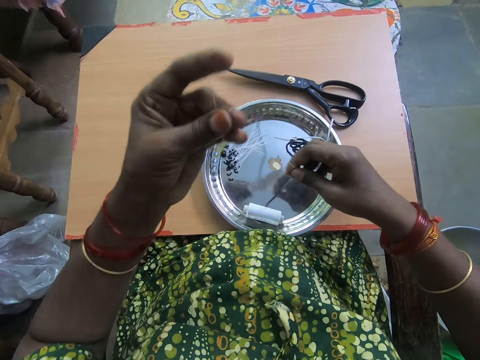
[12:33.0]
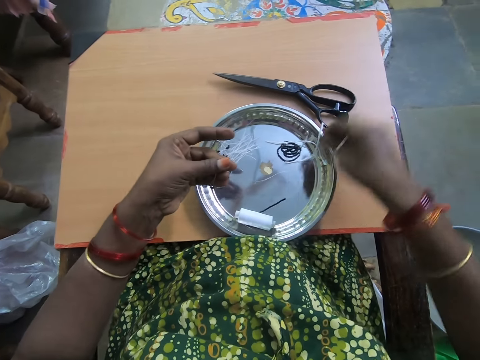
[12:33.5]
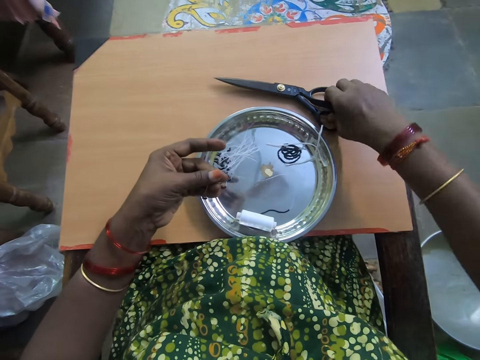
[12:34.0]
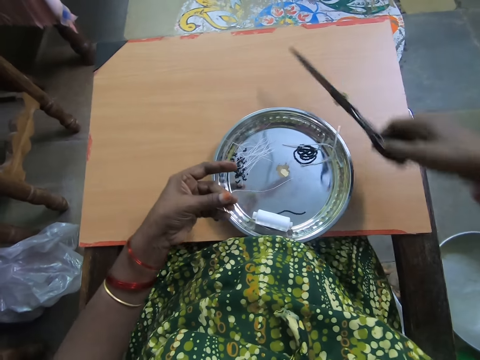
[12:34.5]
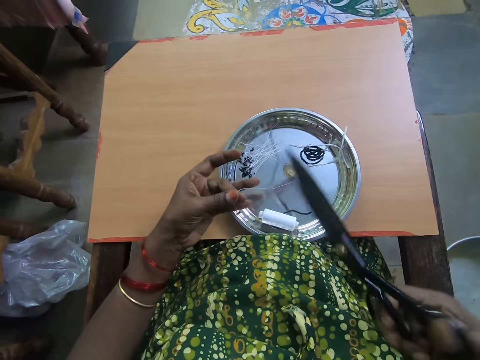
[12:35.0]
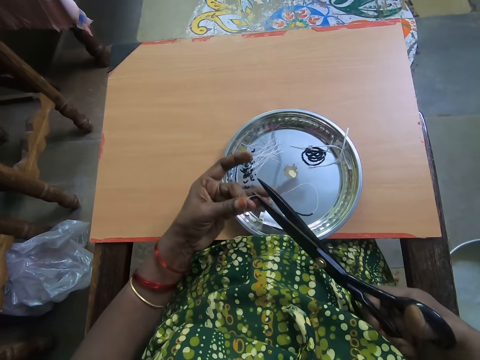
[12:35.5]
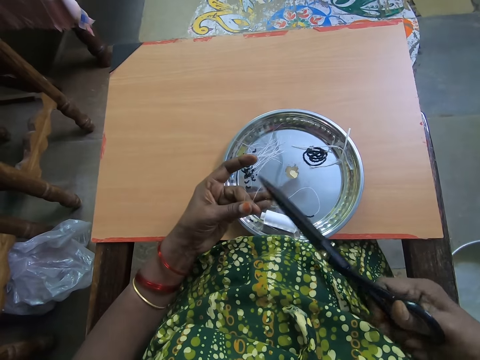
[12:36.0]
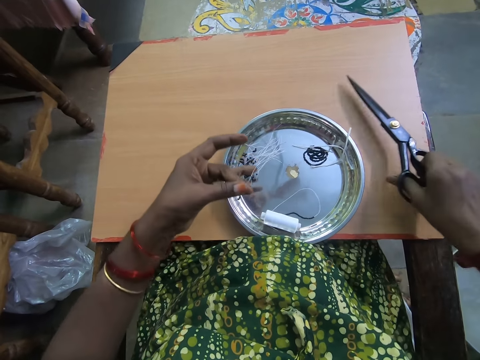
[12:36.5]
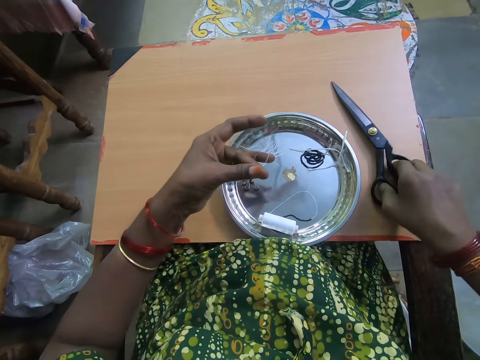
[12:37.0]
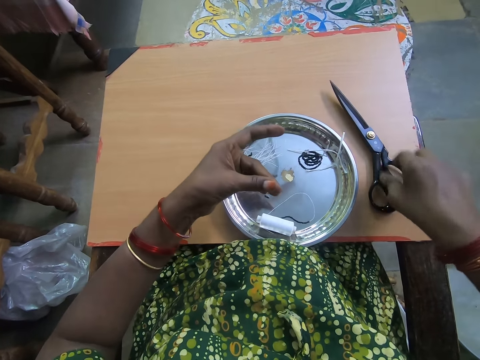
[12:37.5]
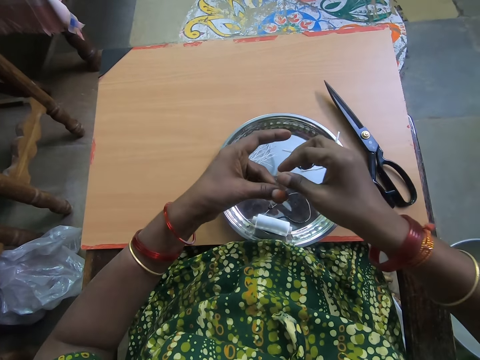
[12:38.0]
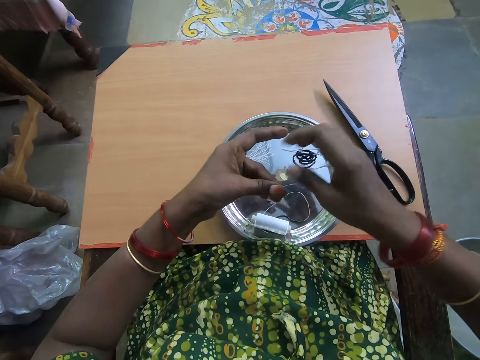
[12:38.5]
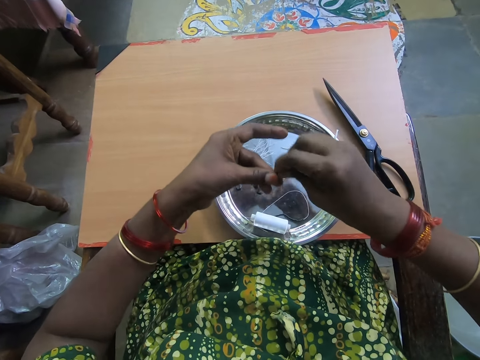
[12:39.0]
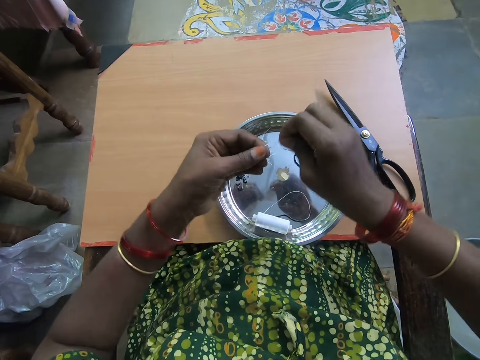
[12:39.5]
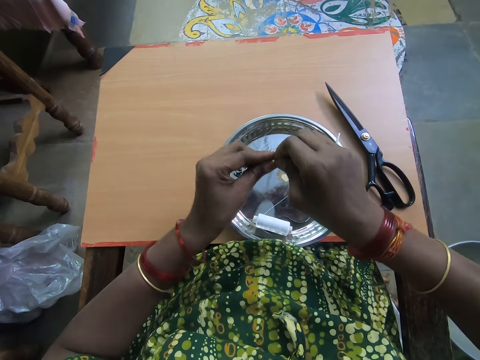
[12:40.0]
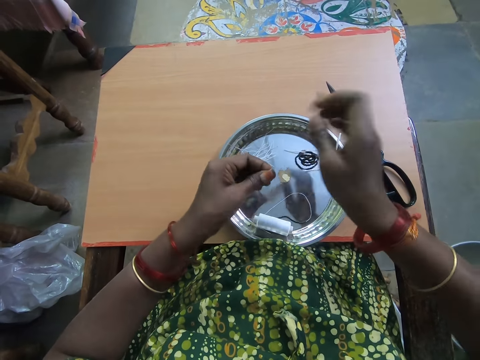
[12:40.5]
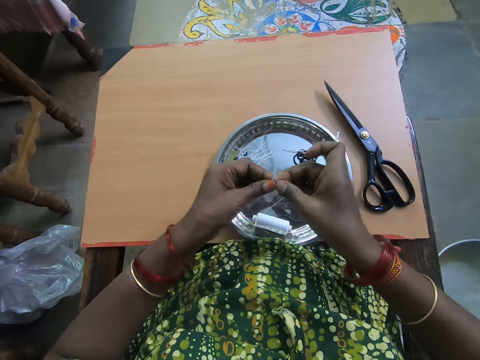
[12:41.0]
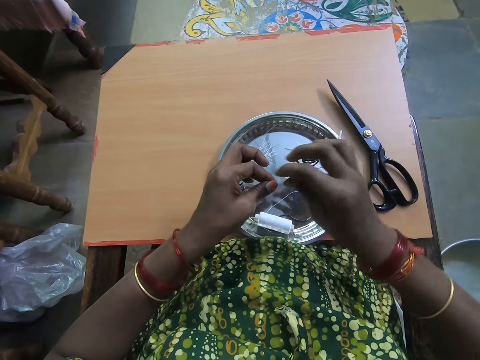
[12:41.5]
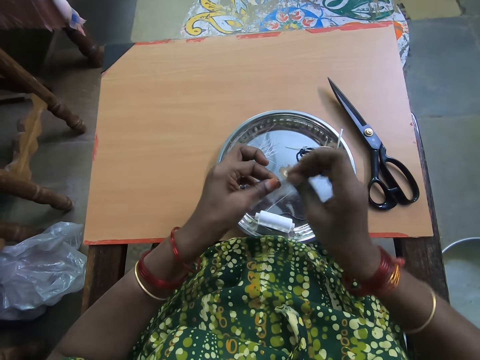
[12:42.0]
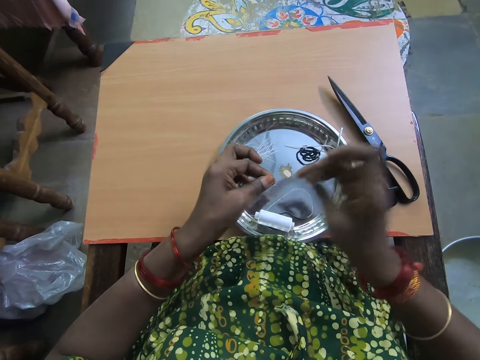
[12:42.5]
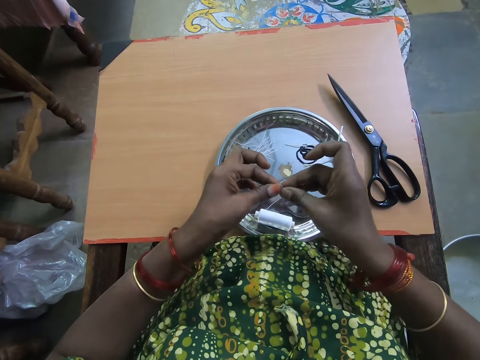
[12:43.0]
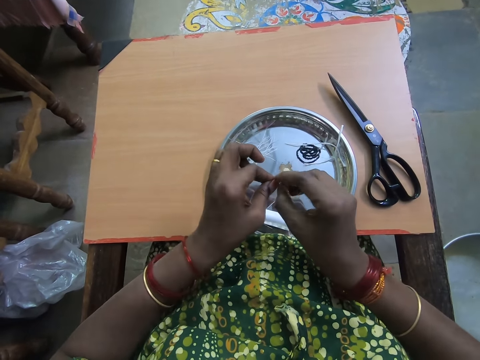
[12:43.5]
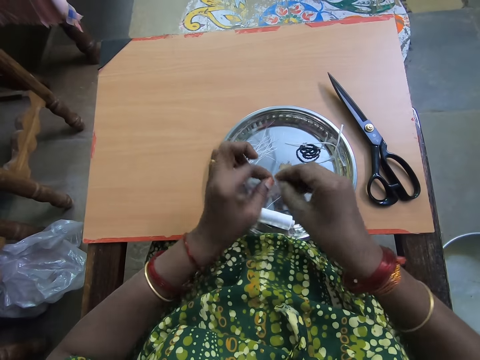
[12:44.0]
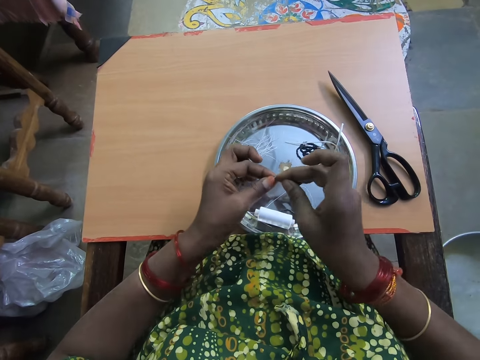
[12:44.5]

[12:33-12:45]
The camera wearer picks up the scissors from the table with her right hand. She cuts the beaded thread or polyester yarn with the scissors. She drops the scissors on the table with her right hand. She ties the tip of the thread with both hands. She folds the polyester yarn with hands.

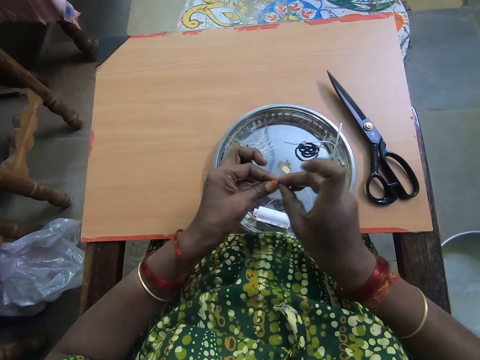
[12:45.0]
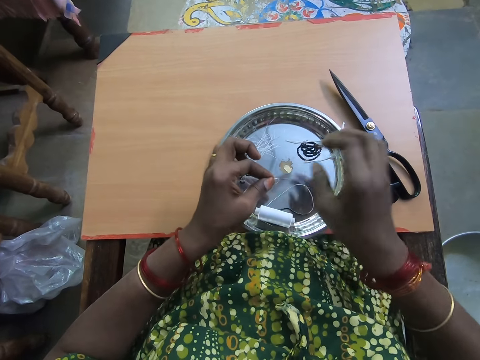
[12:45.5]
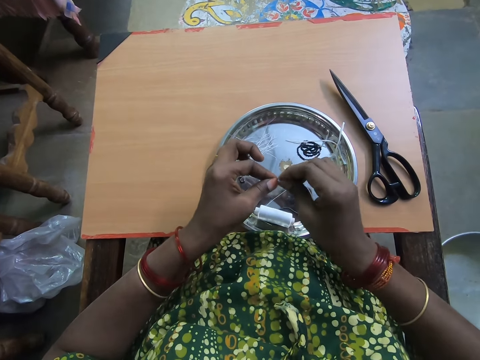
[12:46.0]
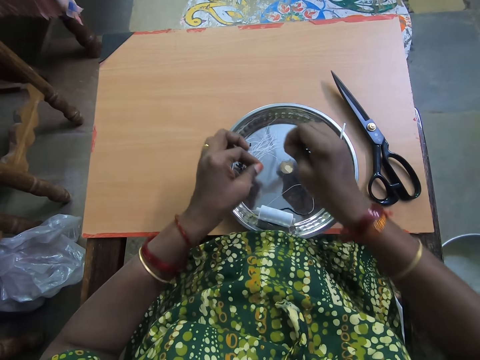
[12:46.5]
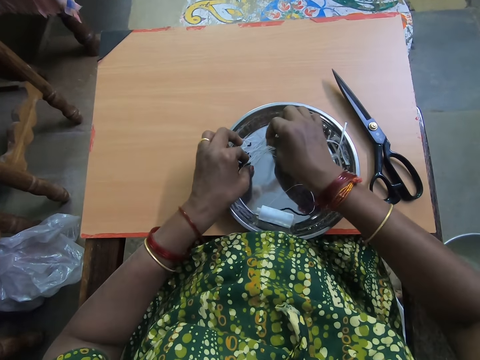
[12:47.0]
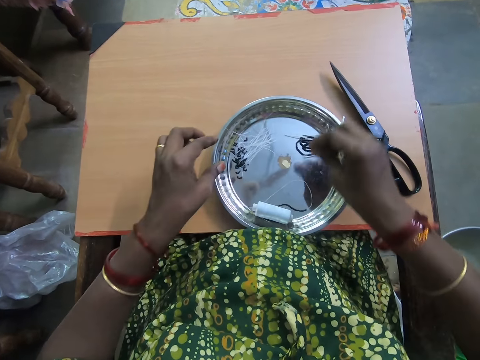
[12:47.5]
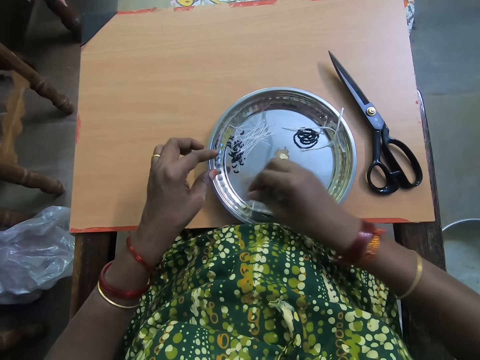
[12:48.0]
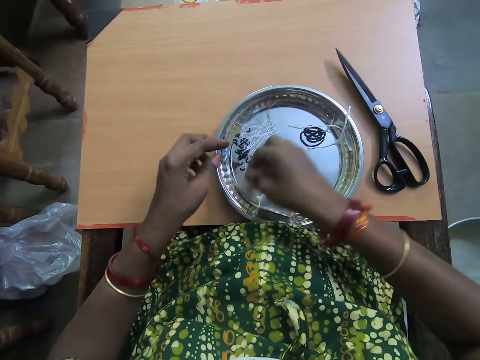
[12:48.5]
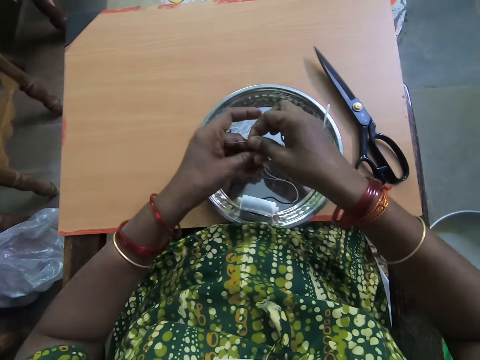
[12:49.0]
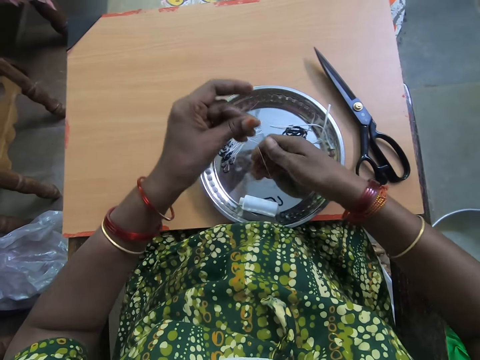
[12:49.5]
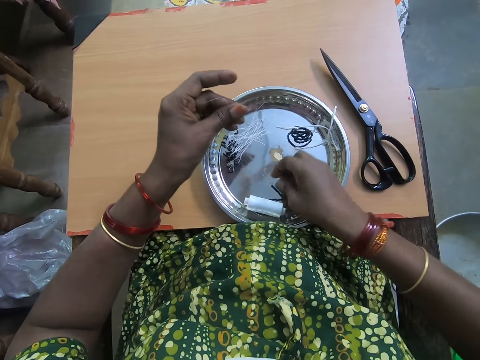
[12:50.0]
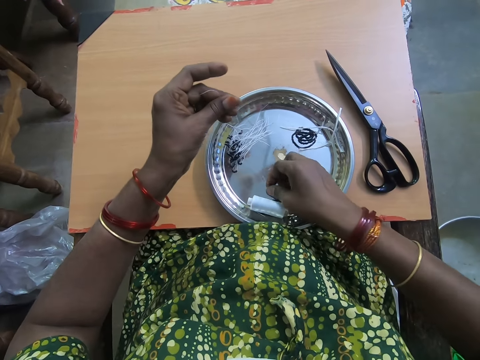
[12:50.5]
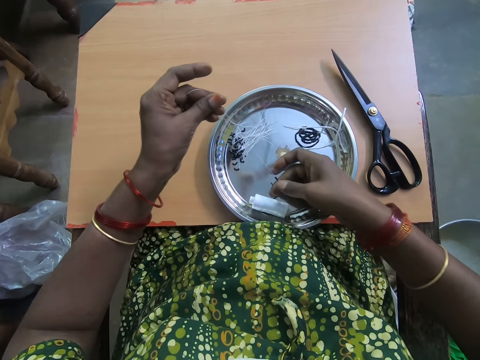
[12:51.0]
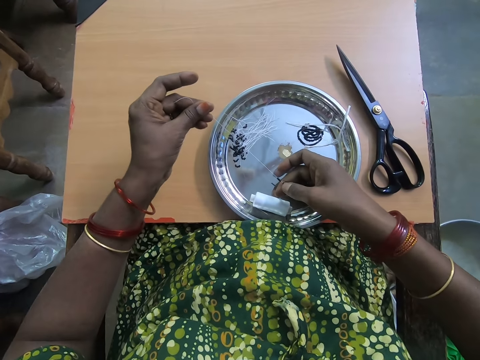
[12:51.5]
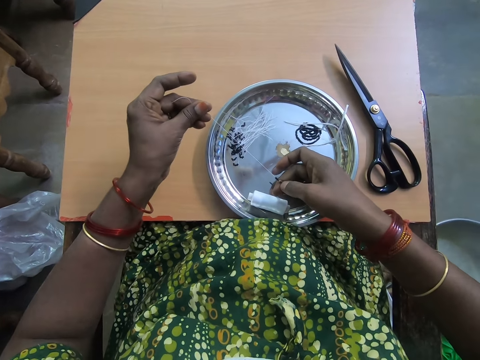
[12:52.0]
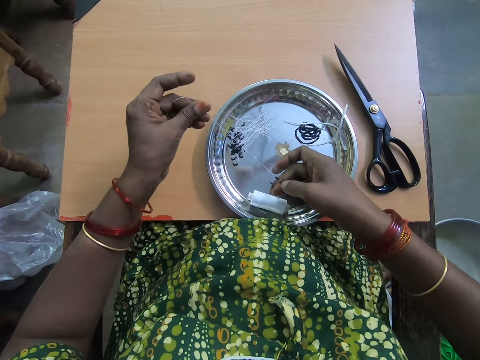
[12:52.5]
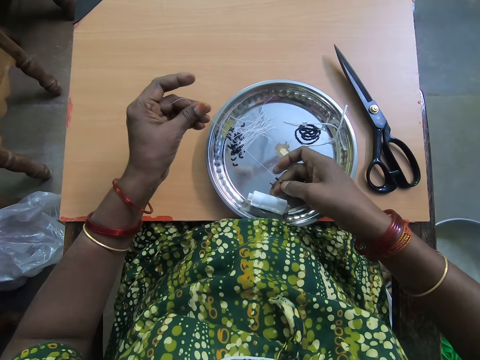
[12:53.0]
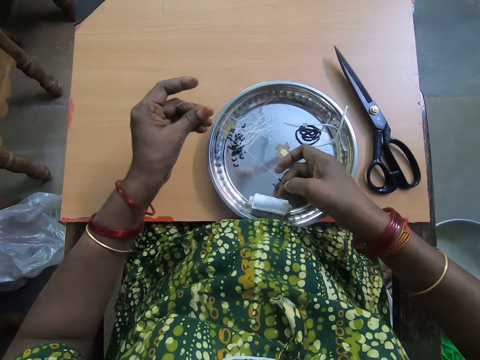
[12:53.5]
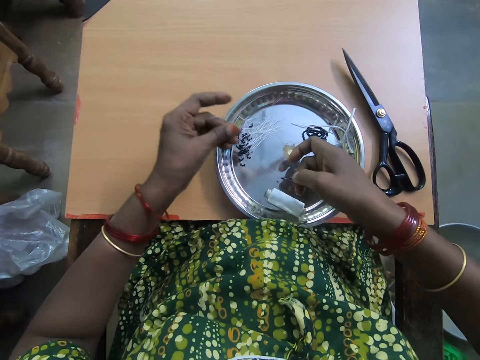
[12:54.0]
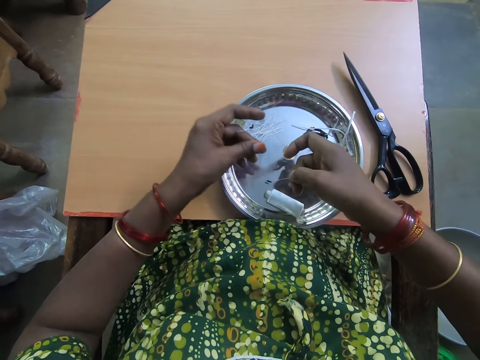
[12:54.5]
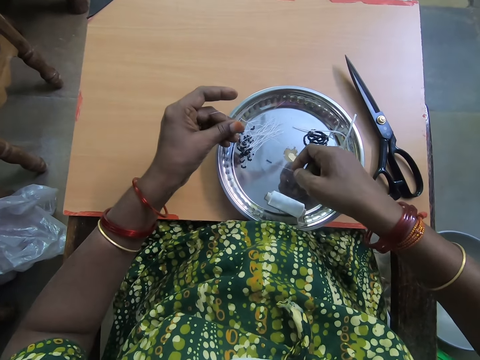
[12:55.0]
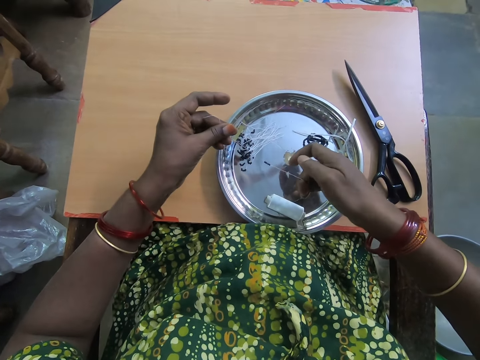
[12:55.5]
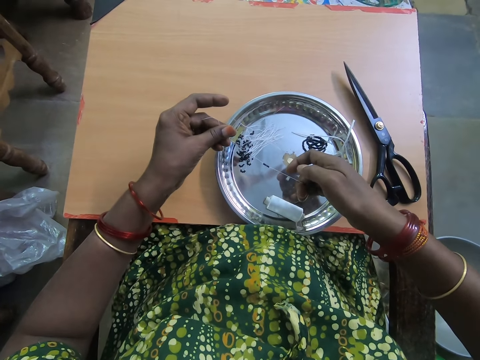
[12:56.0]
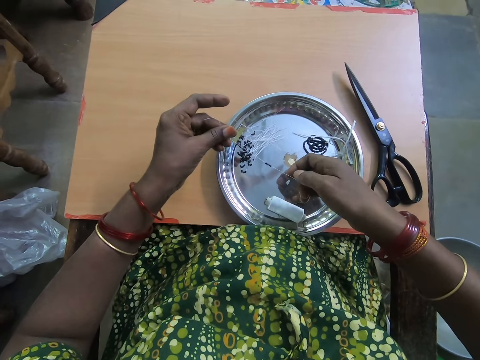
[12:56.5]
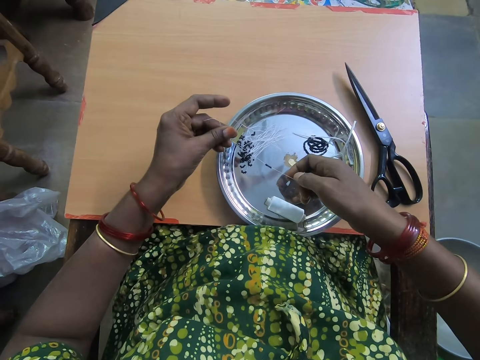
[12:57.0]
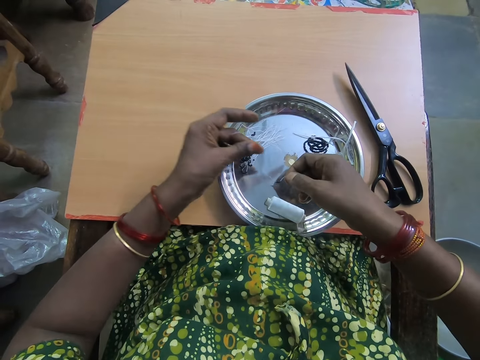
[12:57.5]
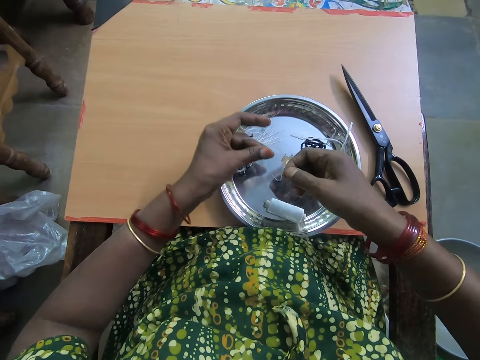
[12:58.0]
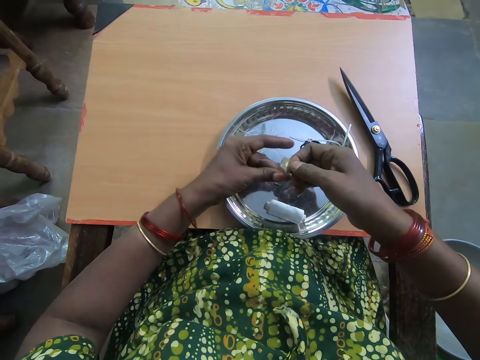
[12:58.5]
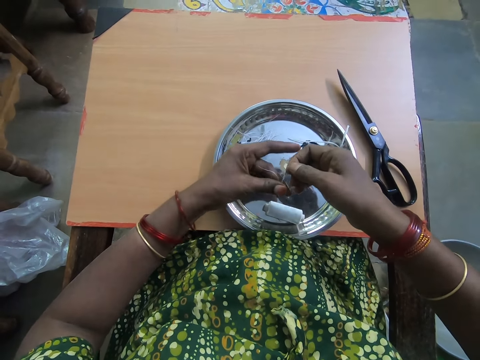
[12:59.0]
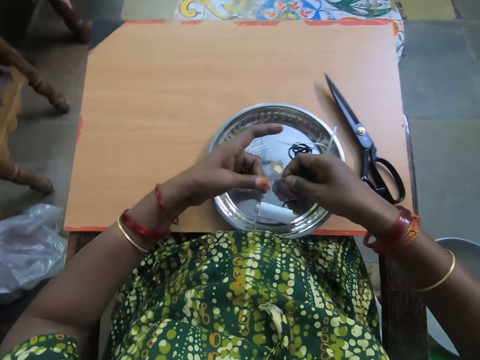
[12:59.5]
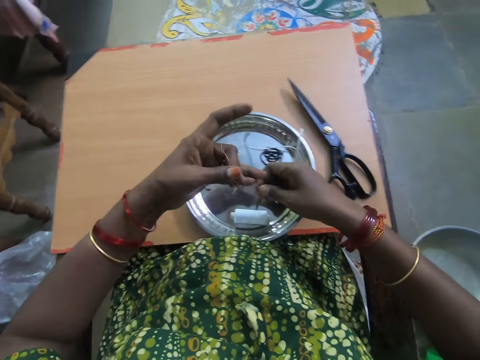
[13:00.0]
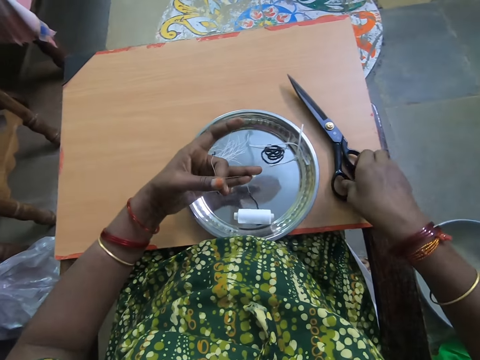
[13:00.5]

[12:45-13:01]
The camera wearer drops the beaded thread or polyester yarn on the plate with both hands. She picks the beaded thread from the plate with her right hand. She passes the thread to her left hand. She straightens the polyester yarn with hands. She separates the beads in the thread with her right hand. She joins the thread together.
